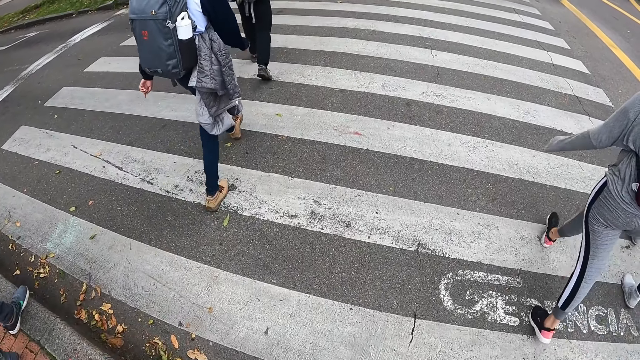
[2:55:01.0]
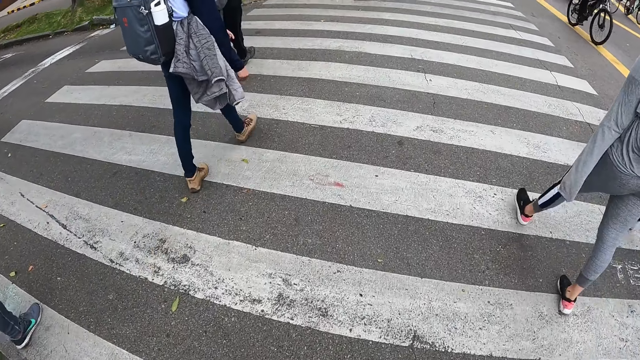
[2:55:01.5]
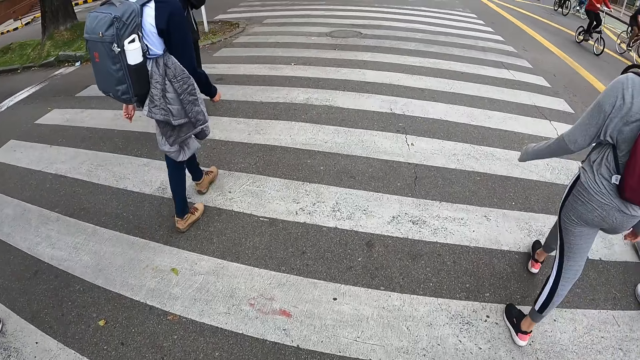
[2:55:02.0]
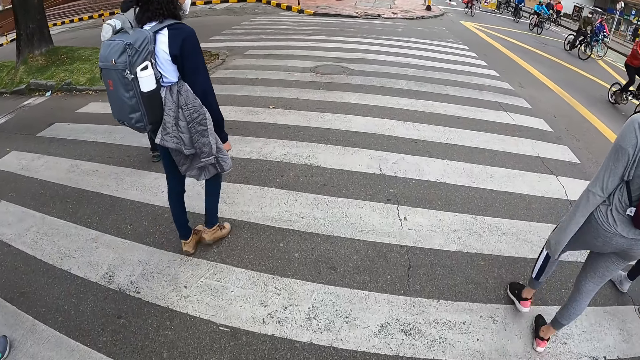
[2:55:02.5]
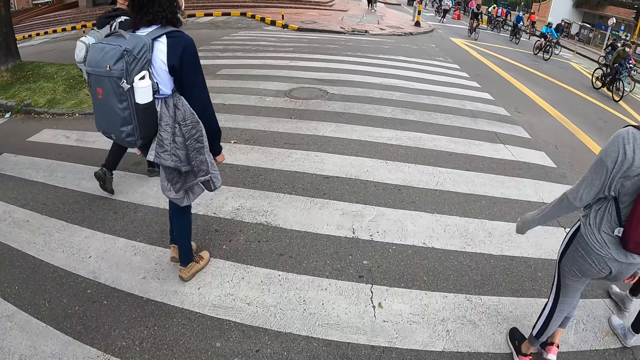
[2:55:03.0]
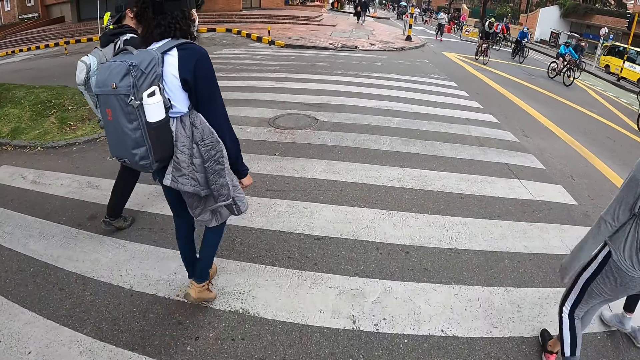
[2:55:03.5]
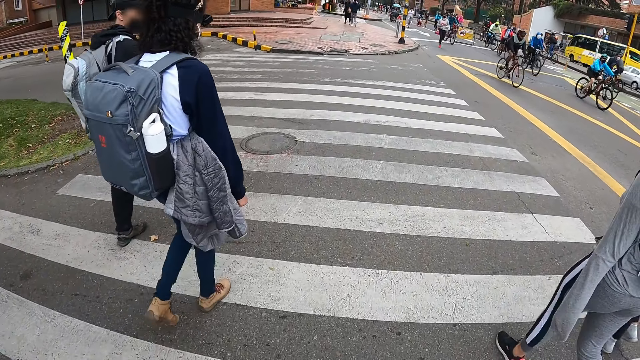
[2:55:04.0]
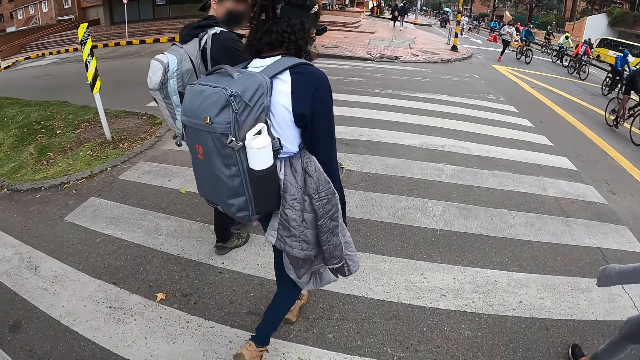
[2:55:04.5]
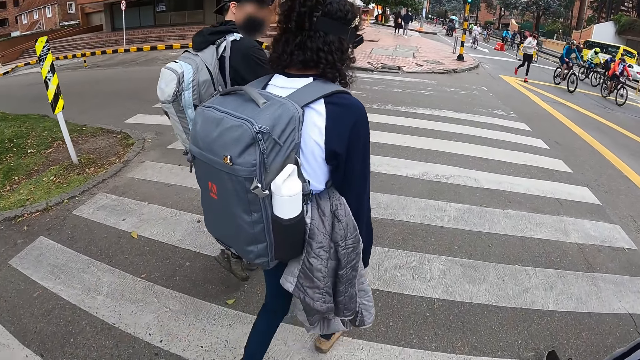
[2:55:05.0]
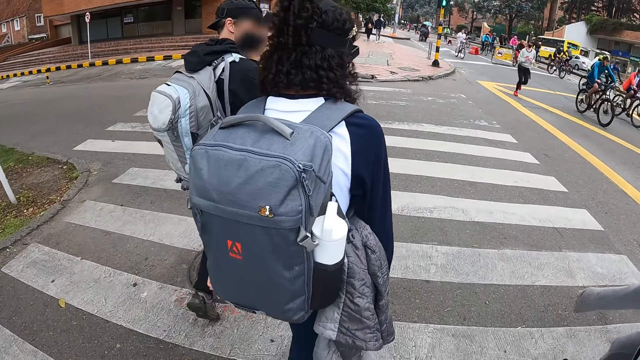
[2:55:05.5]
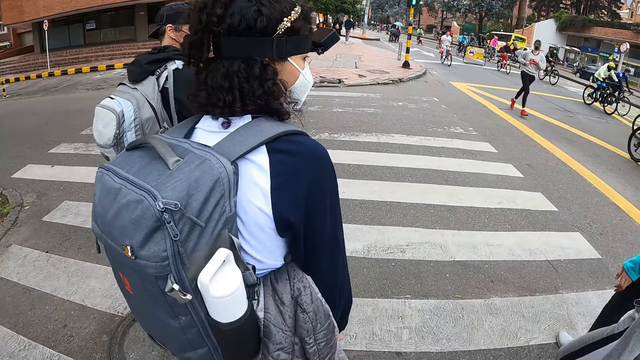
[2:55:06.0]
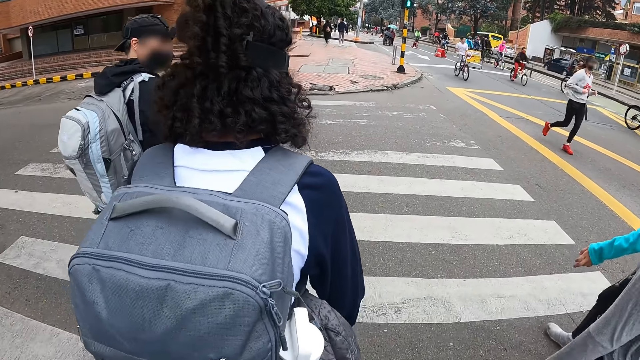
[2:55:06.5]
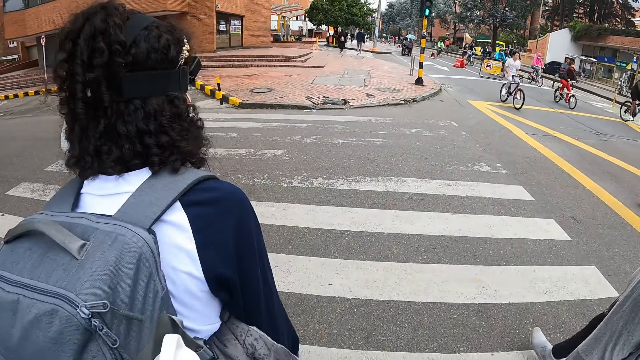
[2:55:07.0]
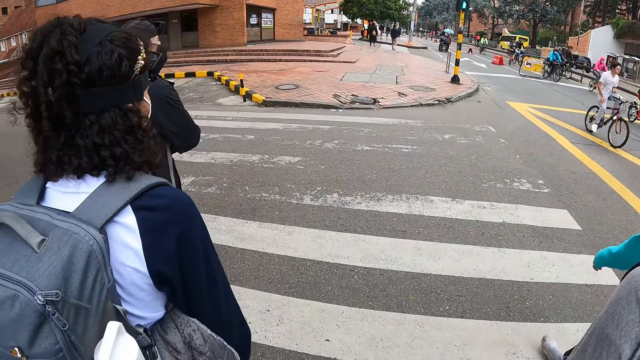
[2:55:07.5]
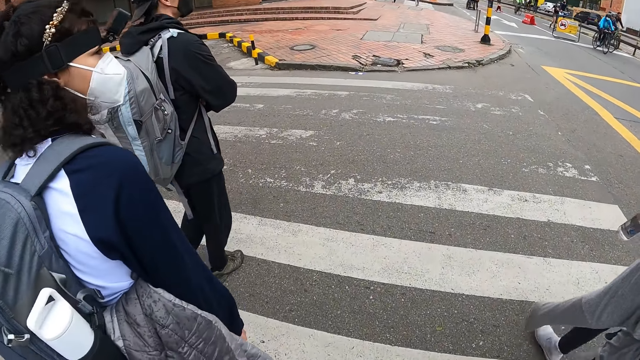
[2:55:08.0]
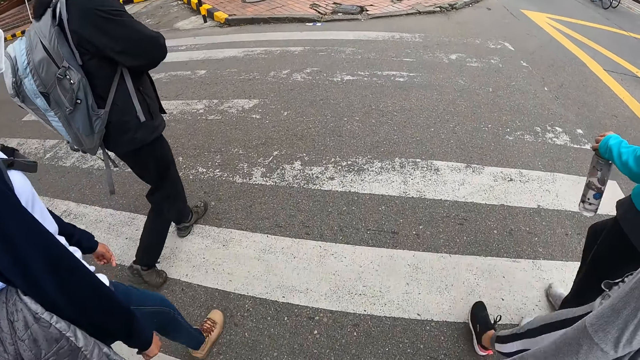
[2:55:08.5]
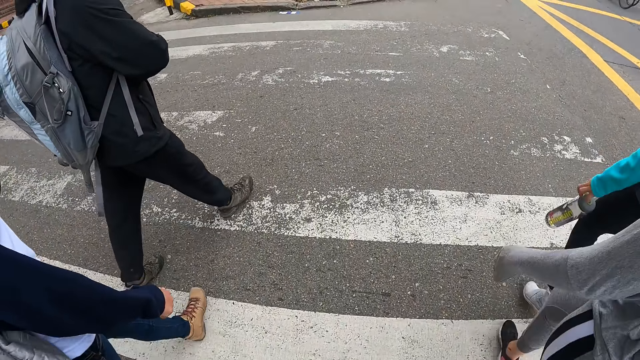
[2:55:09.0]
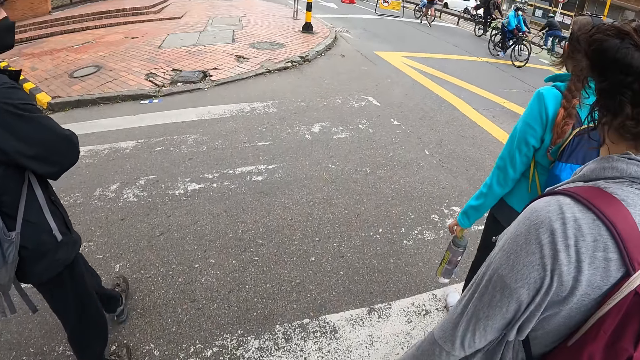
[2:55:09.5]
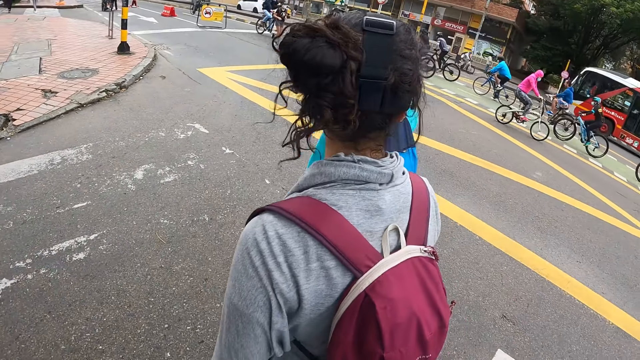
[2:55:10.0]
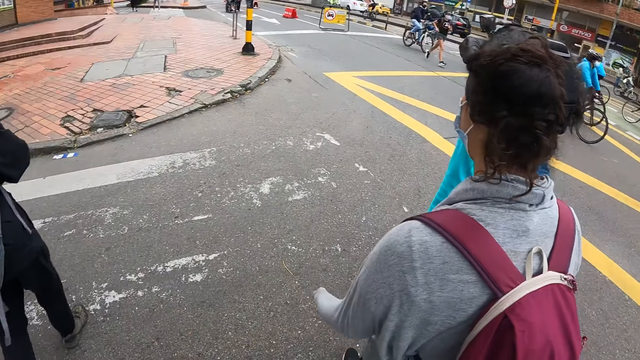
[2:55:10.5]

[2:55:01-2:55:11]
A group of cyclists cycles past the camera wearer on the paved road.

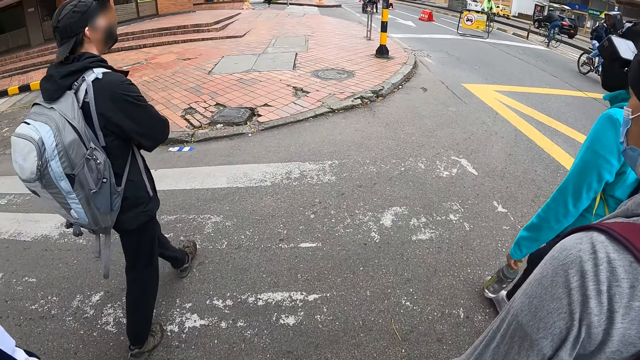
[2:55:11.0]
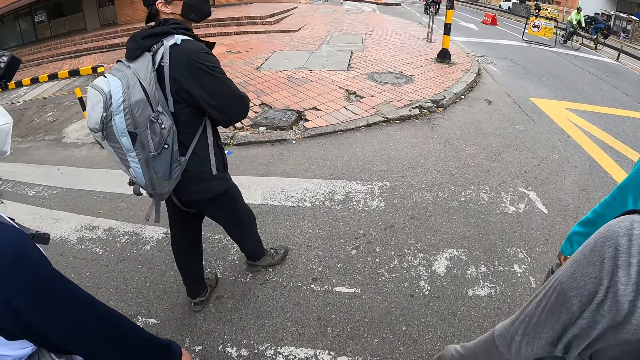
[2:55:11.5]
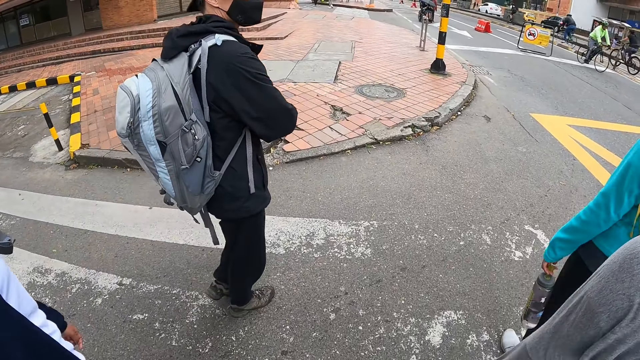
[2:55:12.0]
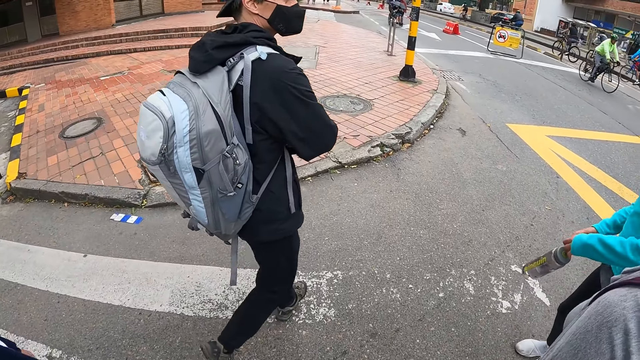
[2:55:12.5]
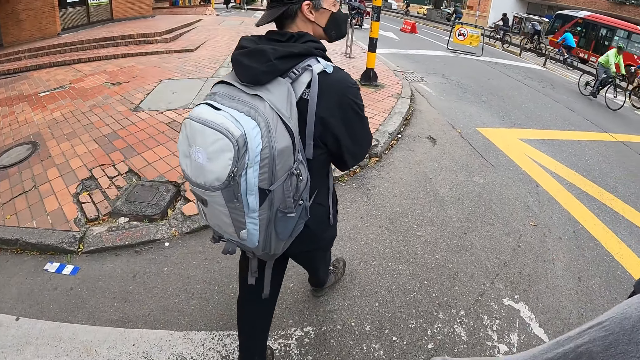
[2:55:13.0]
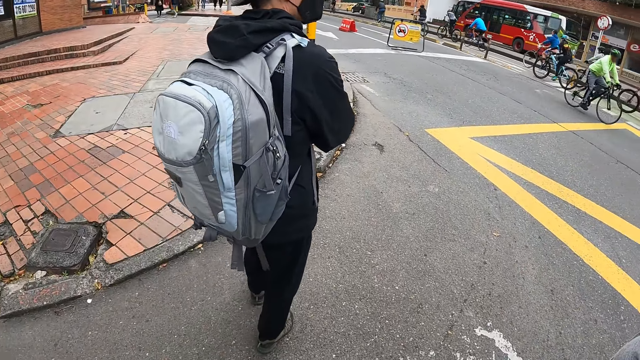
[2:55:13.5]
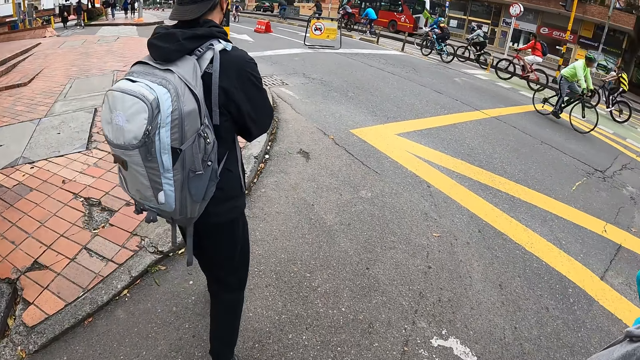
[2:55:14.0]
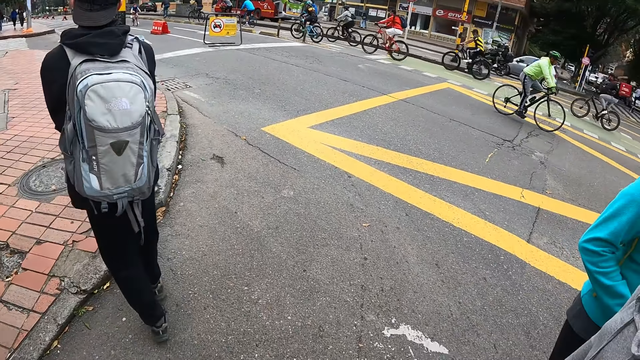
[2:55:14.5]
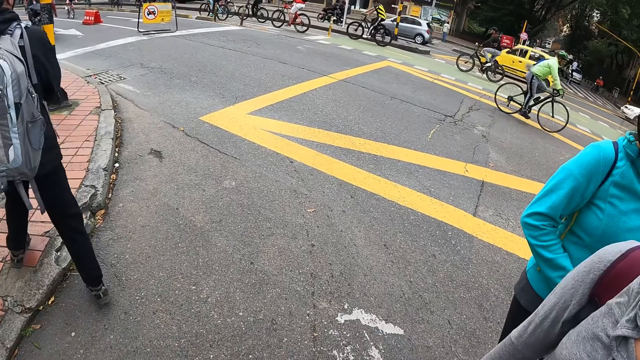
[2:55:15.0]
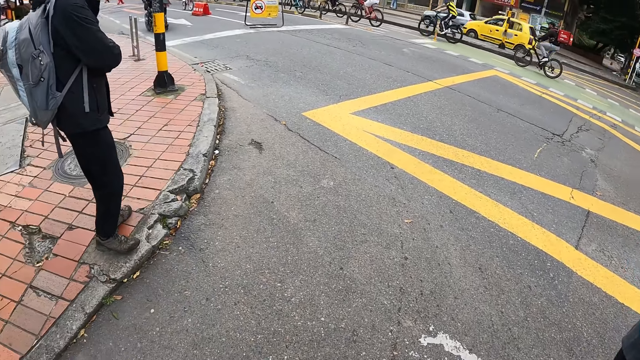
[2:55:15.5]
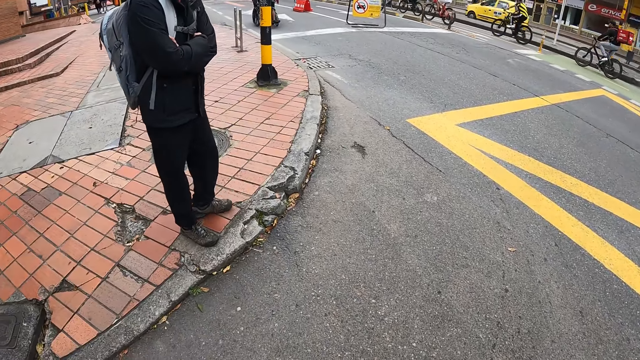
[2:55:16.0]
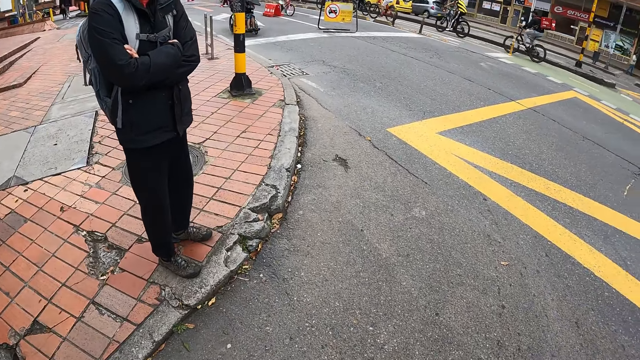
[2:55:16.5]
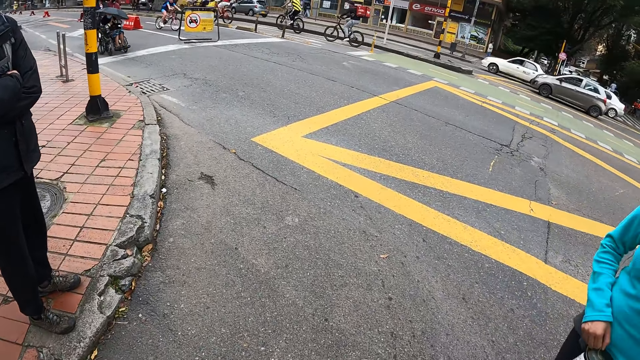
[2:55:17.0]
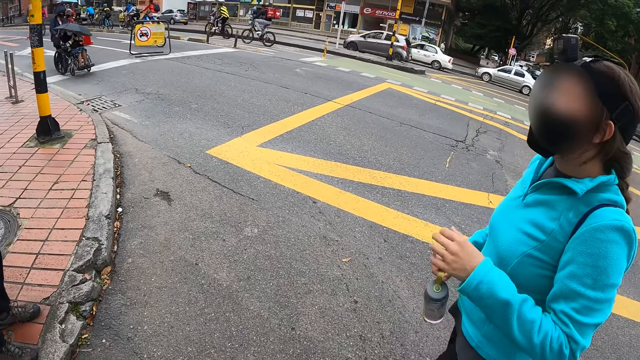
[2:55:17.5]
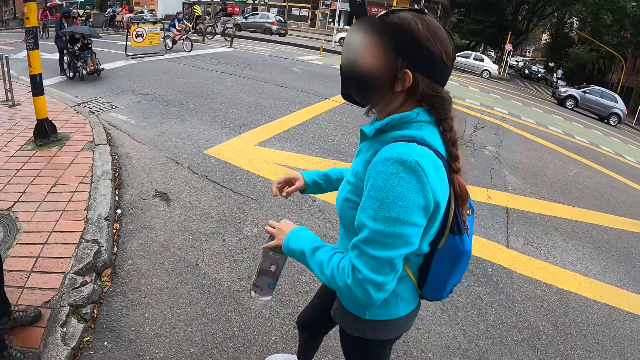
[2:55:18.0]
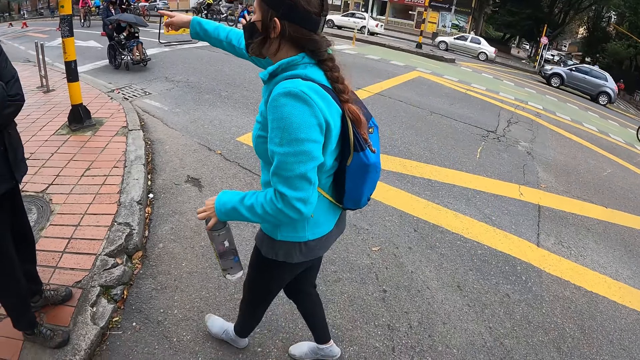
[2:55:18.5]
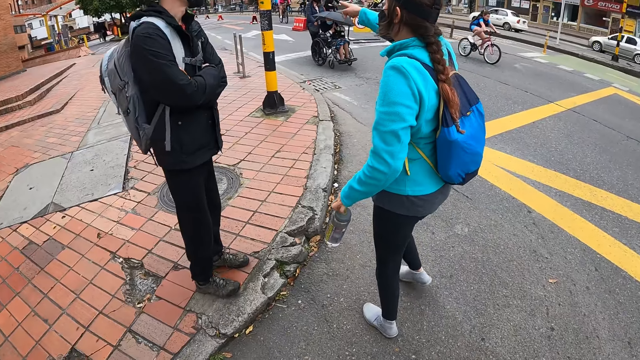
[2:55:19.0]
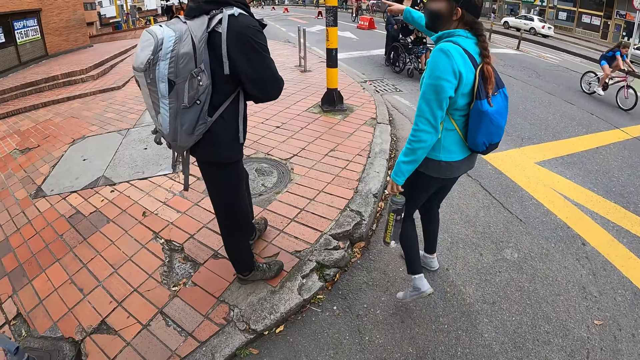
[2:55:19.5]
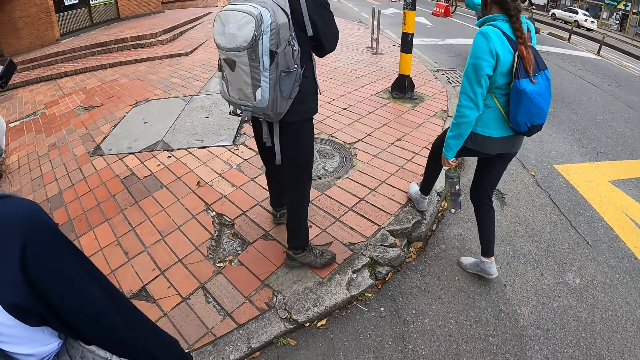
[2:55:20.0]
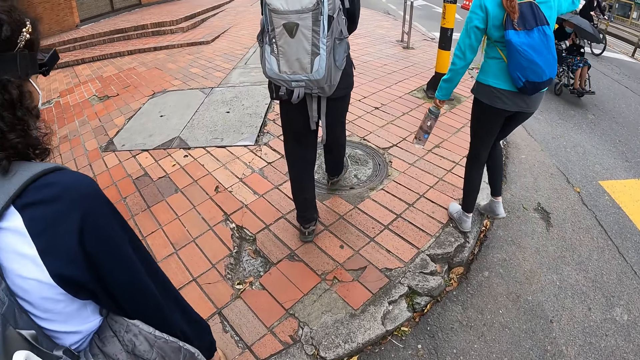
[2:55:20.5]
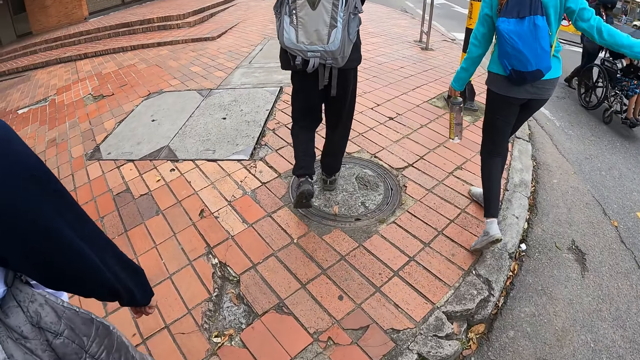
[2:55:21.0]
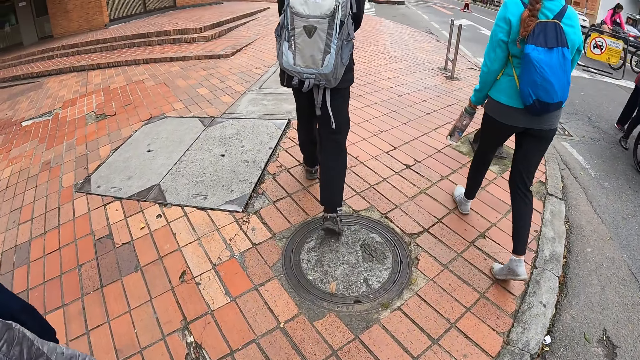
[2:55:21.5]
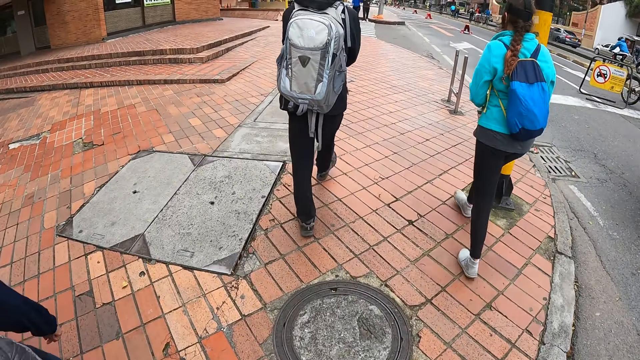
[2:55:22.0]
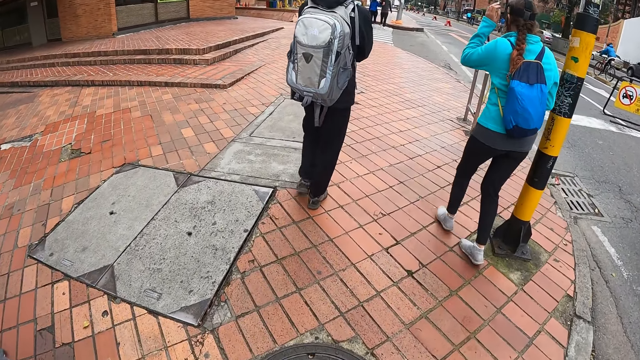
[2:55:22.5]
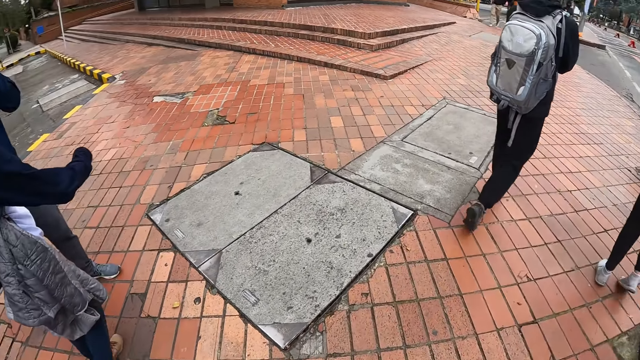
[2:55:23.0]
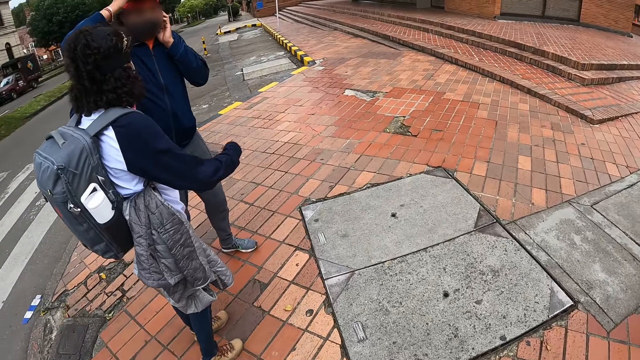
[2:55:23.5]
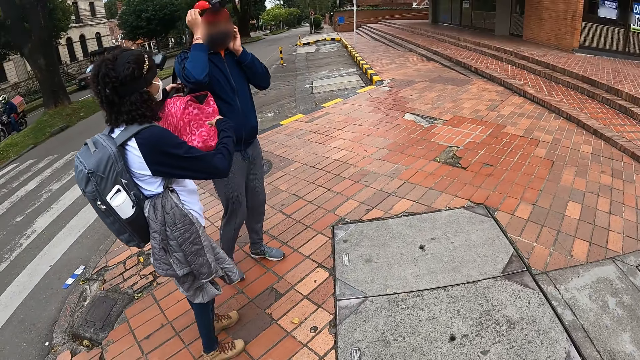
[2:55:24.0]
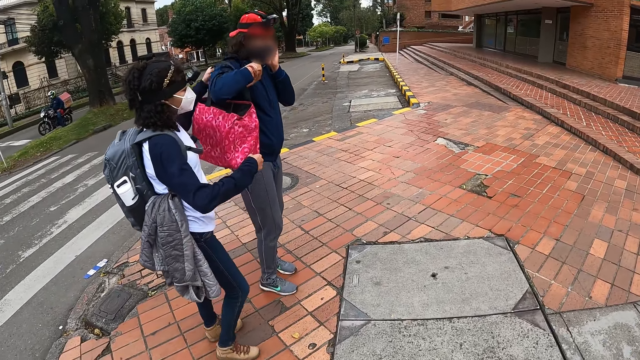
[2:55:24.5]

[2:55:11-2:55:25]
The camera wearer stands on the road. The woman passes the water bottle from her right hand to her left hand and points her right hand in a direction. The camera wearer walks on the road. A man wheels a wheelchair past the camera wearer on the paved road. The camera wearer looks around.
